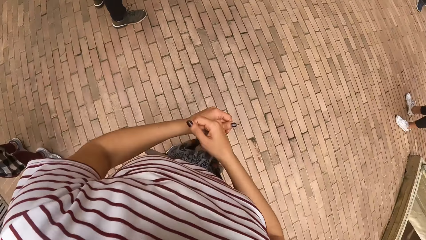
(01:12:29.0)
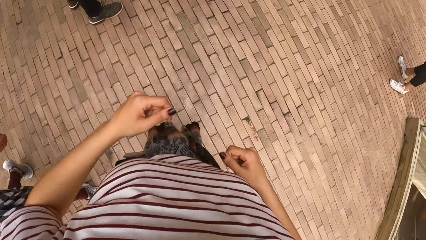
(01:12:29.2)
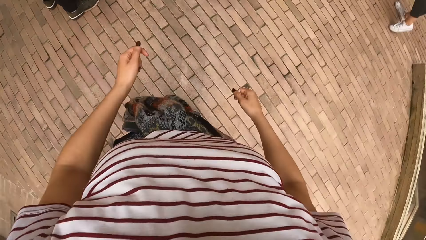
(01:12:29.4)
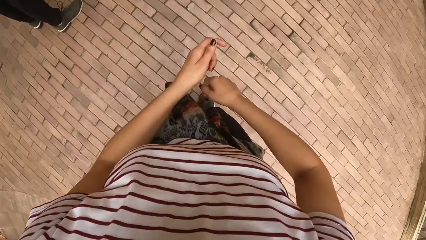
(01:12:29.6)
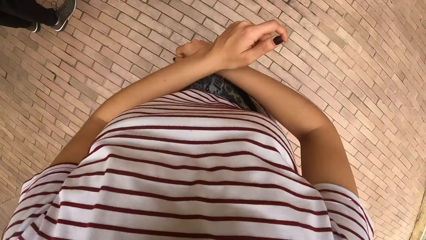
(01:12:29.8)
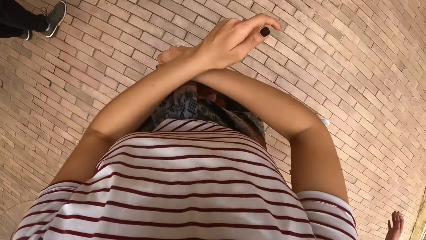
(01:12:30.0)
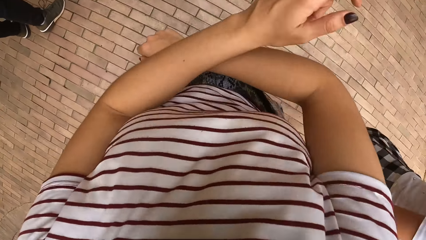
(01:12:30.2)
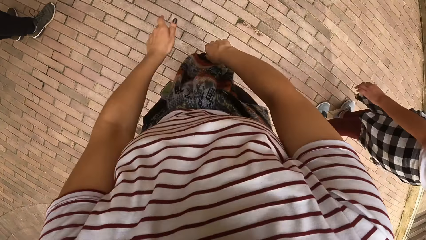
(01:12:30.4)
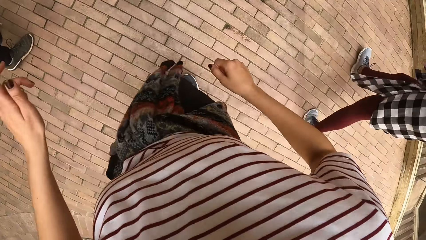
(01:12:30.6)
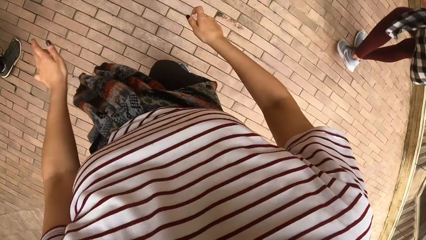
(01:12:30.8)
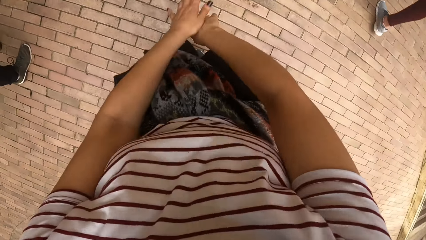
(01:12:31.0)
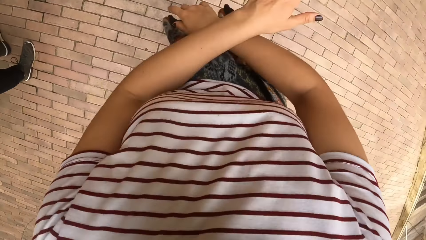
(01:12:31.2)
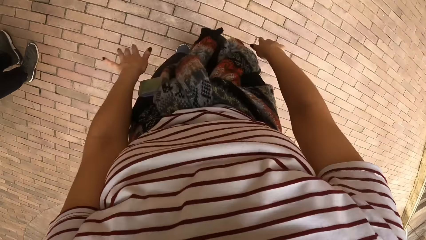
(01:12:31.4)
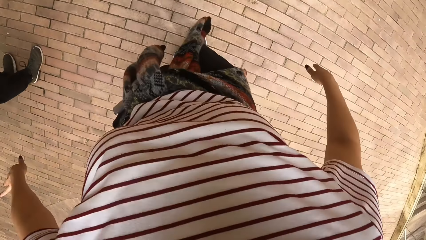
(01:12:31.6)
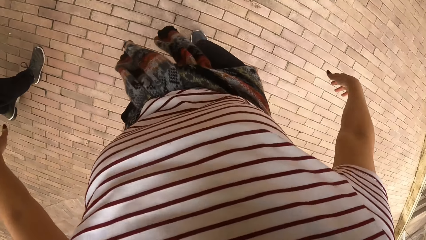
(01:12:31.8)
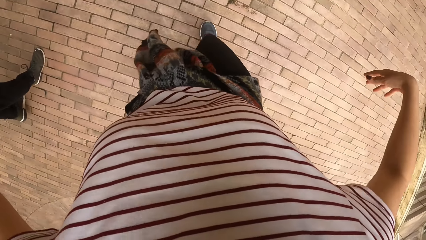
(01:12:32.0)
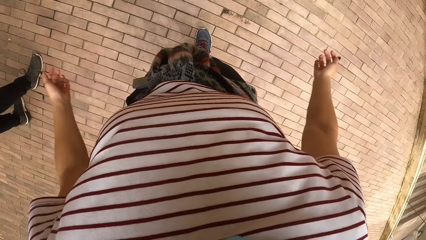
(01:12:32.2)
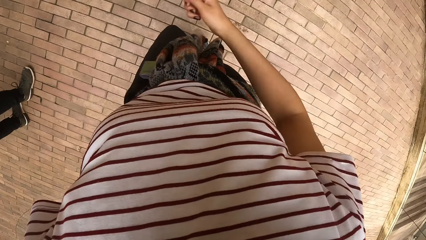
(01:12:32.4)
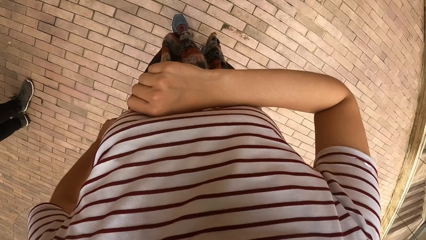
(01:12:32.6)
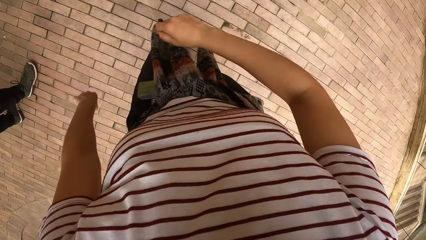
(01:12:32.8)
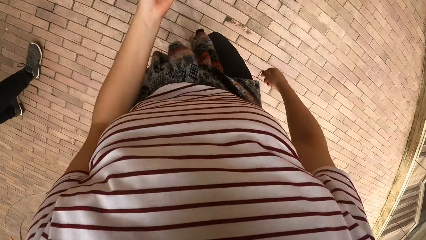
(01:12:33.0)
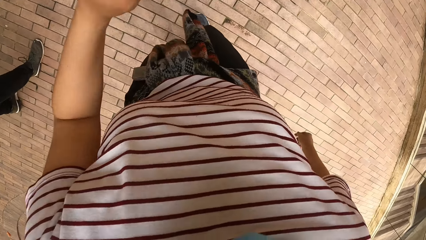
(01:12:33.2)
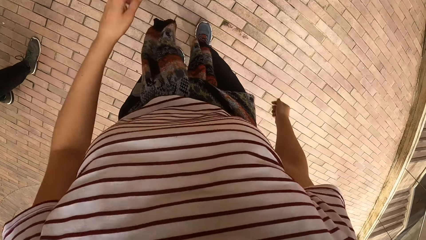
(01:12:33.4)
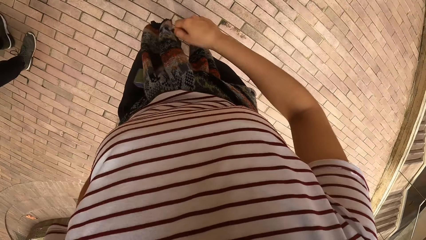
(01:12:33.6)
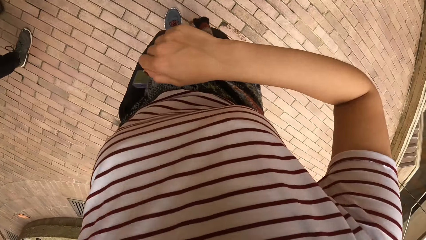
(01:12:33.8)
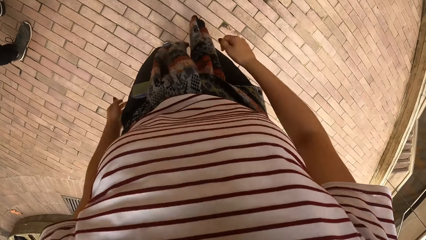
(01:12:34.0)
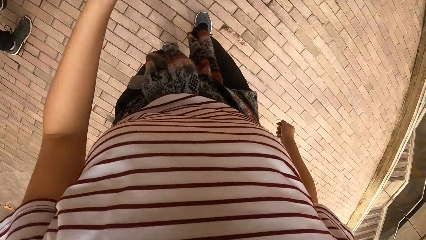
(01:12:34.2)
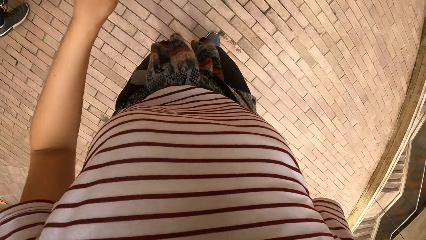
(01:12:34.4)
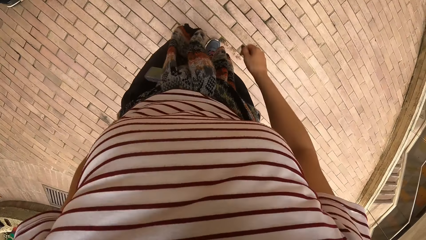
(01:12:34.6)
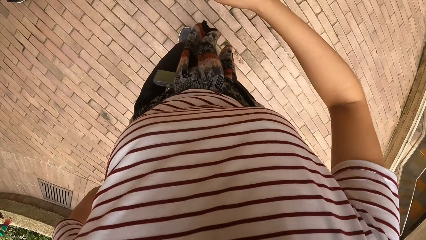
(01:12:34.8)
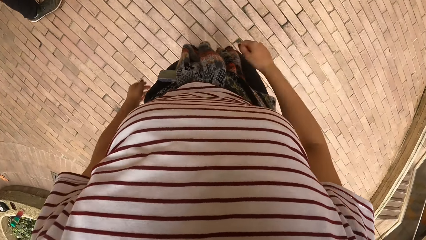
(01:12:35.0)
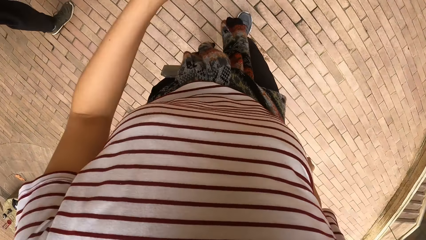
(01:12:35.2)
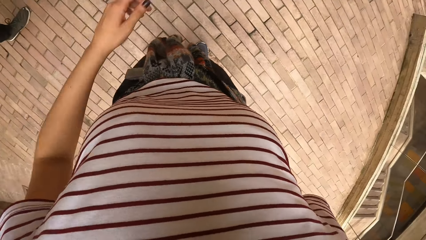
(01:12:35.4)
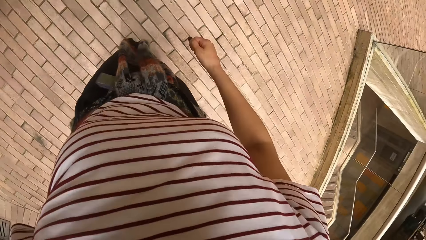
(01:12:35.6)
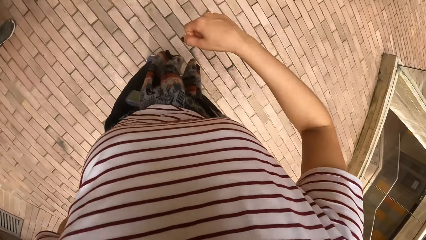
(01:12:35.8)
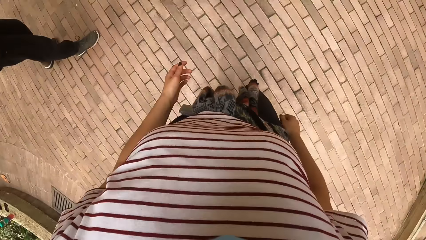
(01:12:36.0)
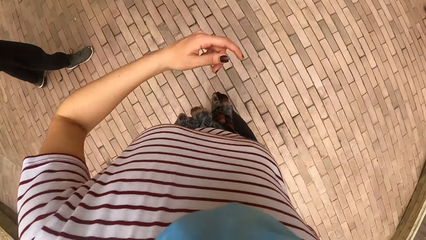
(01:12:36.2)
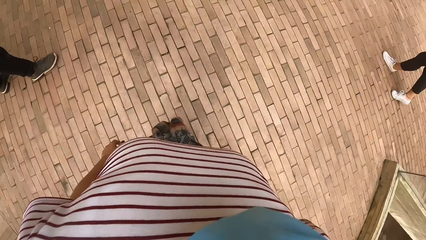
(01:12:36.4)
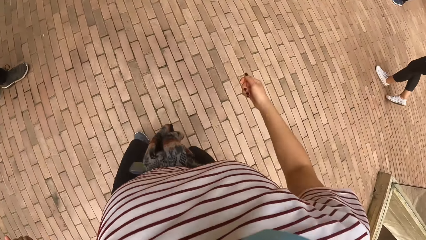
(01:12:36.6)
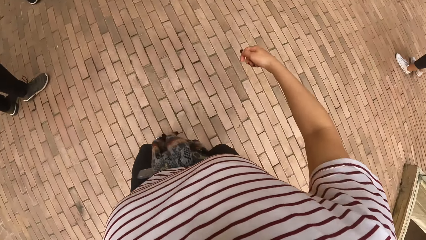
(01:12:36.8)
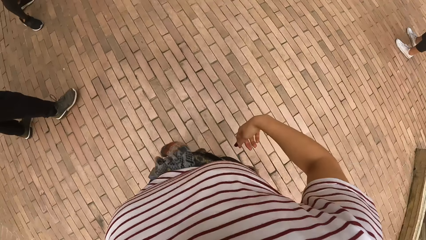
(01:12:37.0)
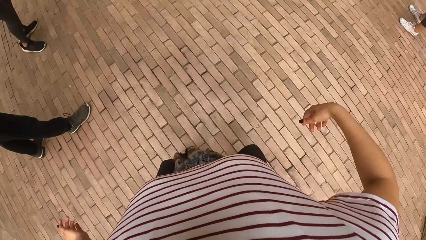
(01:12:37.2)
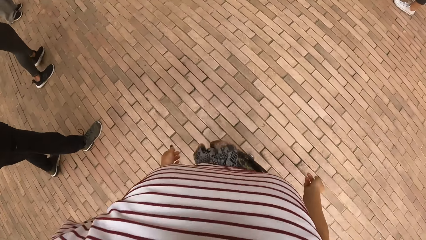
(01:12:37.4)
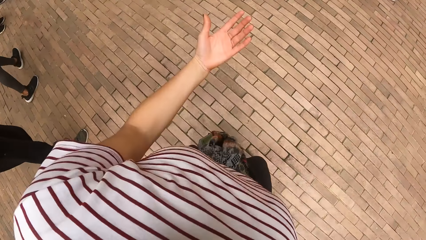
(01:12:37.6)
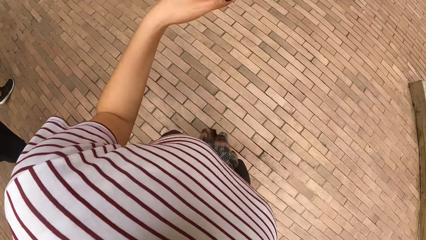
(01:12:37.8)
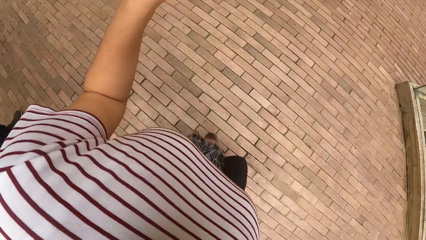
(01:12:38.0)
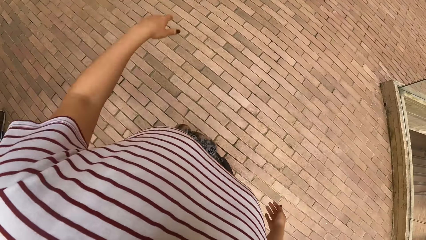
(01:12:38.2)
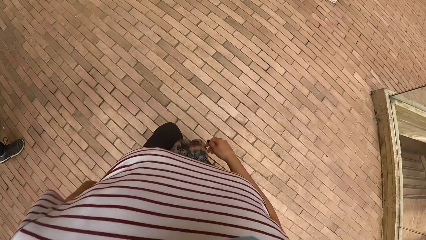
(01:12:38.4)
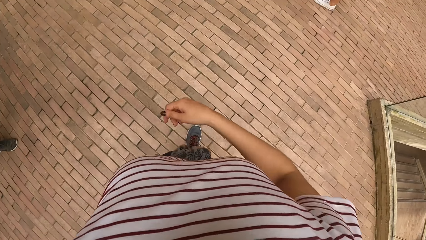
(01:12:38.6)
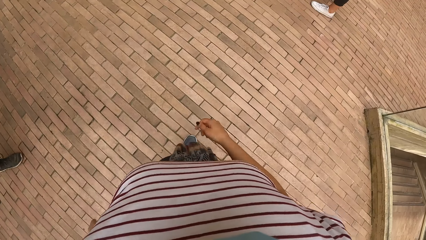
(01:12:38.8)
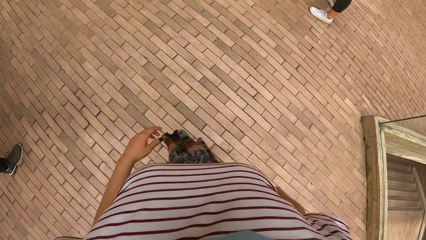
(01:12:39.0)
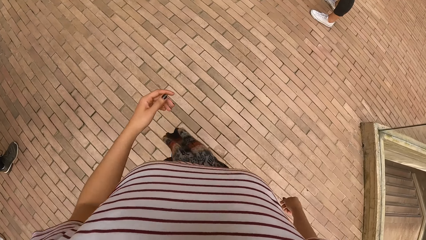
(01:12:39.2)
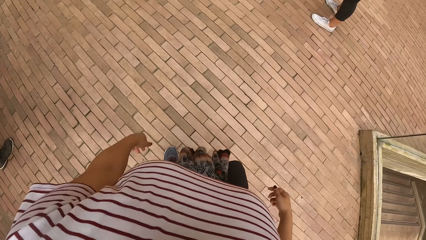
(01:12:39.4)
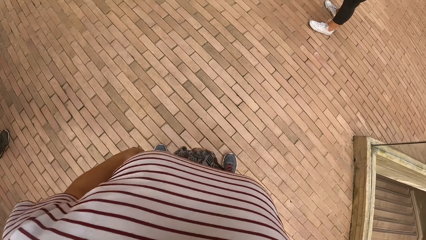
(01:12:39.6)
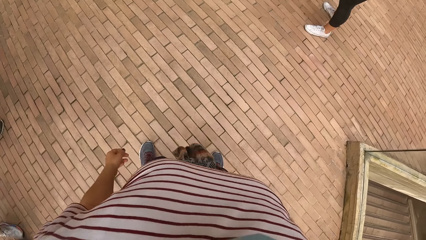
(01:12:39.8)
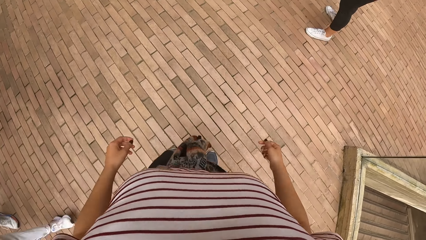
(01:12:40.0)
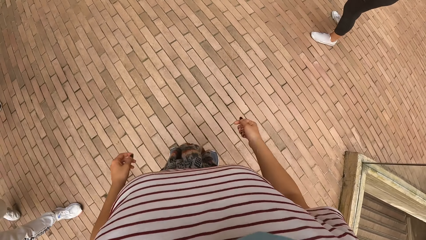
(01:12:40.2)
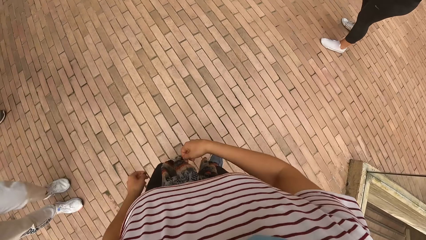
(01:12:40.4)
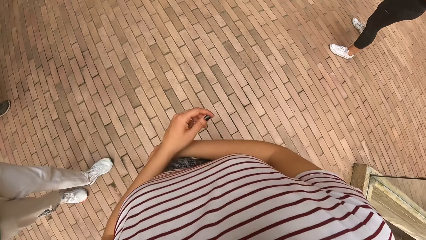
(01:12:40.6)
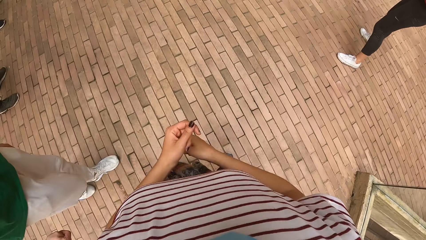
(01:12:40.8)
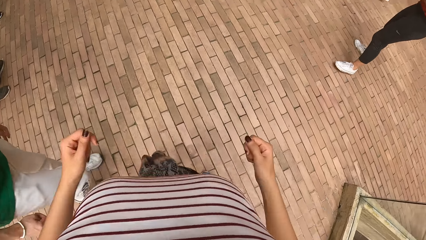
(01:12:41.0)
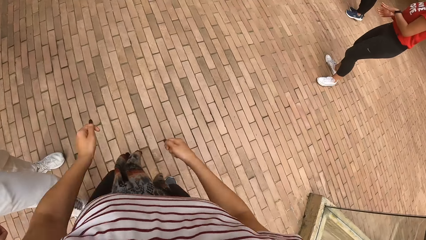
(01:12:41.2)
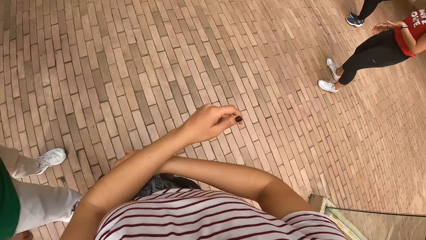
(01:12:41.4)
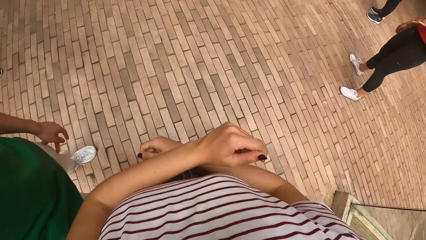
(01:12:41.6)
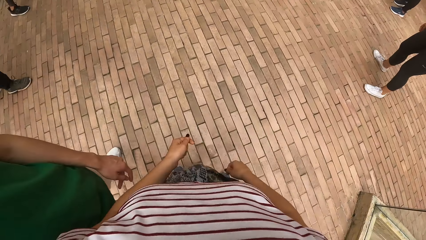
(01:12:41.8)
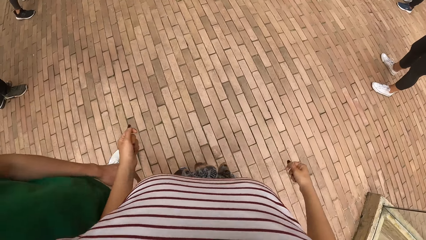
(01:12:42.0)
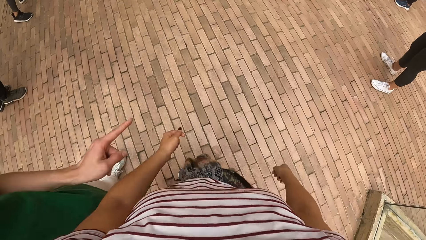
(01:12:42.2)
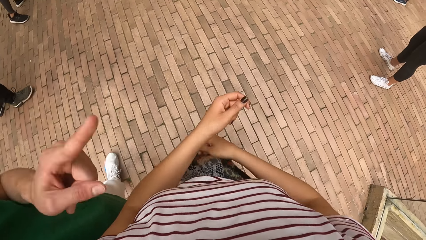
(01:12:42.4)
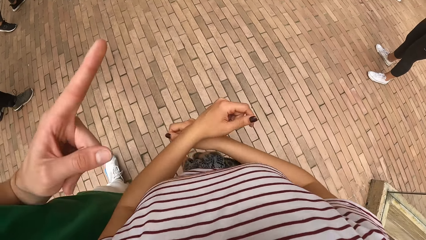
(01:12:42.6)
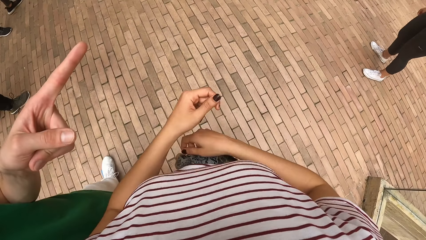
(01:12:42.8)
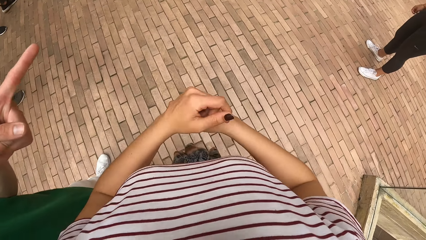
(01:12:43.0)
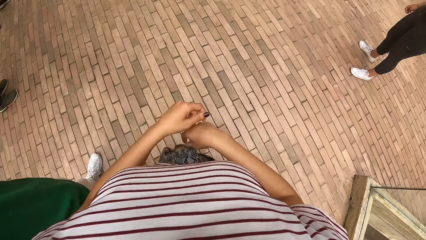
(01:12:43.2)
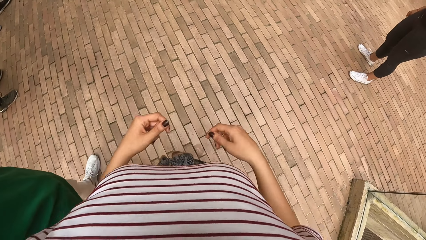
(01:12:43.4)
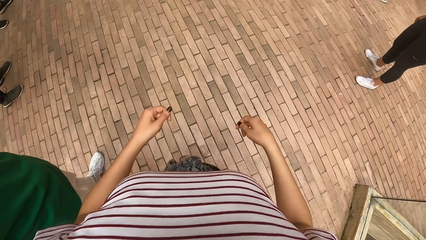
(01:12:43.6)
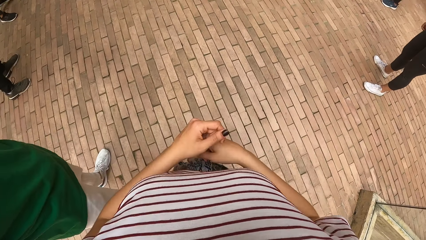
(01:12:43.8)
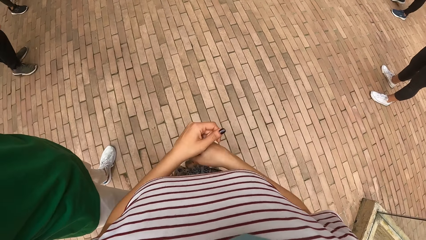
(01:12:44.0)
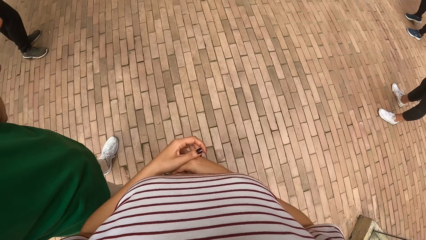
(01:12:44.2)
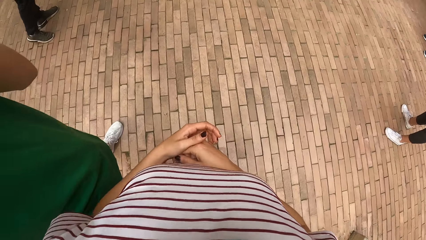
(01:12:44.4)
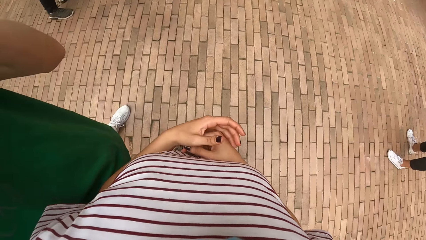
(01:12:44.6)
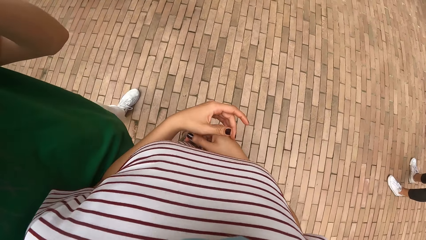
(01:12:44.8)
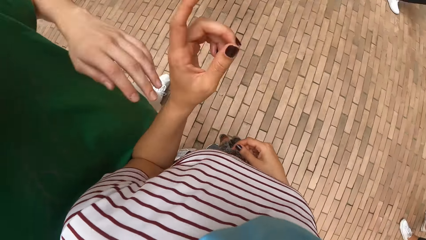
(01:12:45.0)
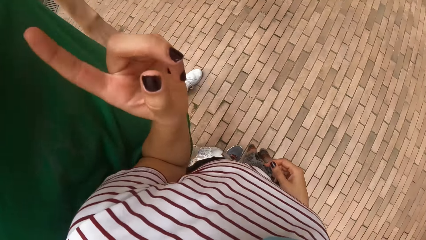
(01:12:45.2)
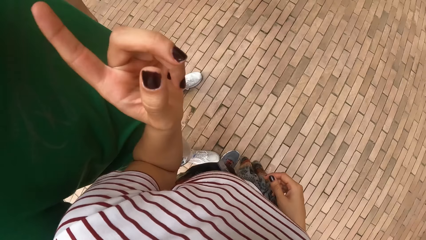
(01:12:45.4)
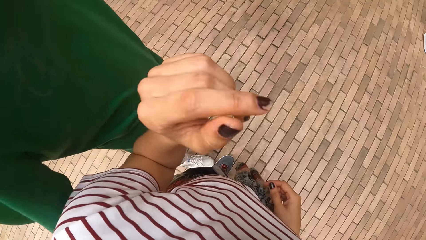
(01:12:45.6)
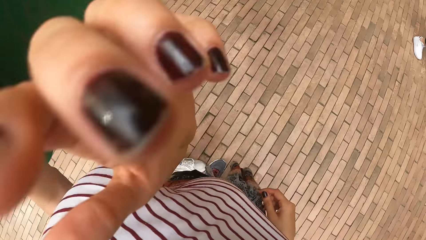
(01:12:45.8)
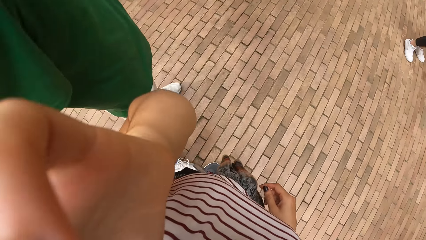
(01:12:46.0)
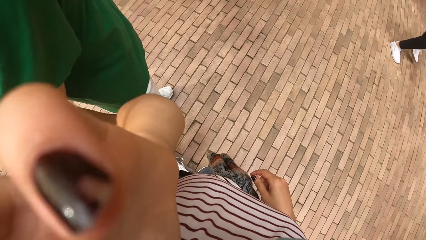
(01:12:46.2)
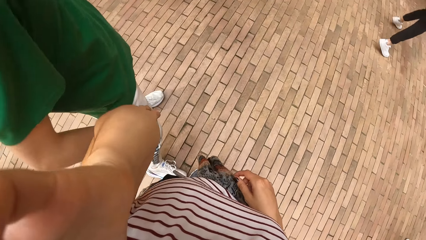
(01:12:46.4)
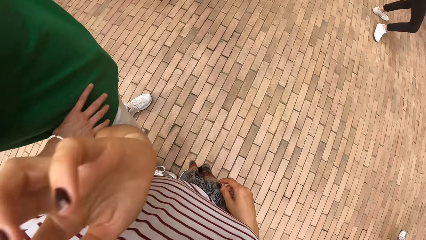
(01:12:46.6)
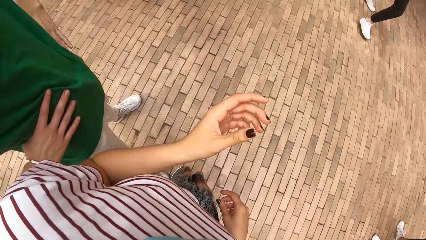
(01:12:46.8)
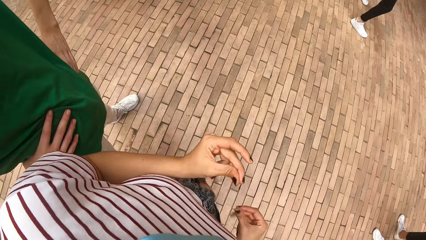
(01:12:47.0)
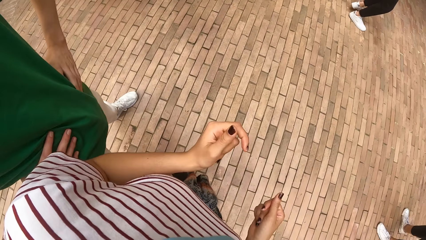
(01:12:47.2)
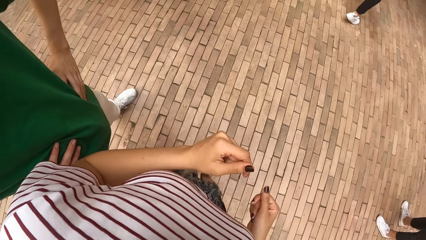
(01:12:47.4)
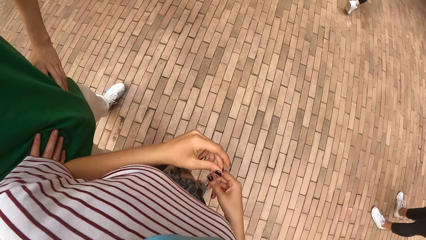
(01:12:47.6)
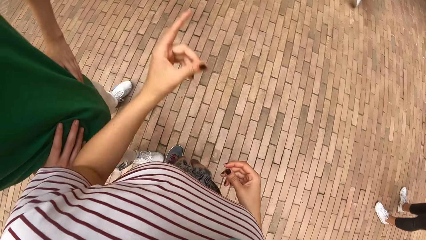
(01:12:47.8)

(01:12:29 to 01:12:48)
The camera wearer interacts with a man. The man points. The camera wearer points. She touches her face. She dances.
